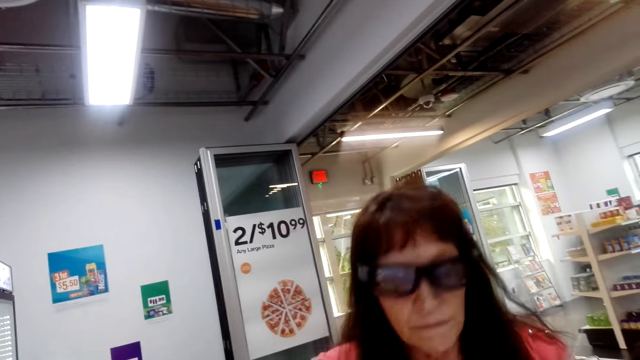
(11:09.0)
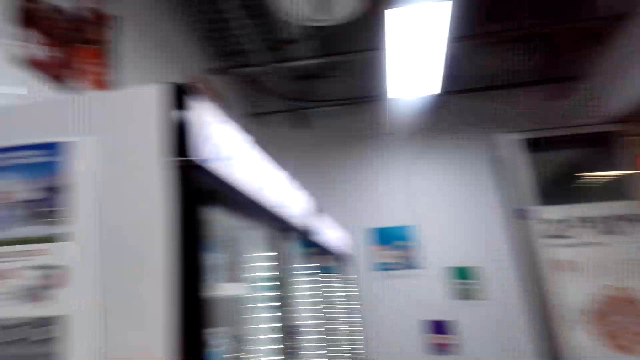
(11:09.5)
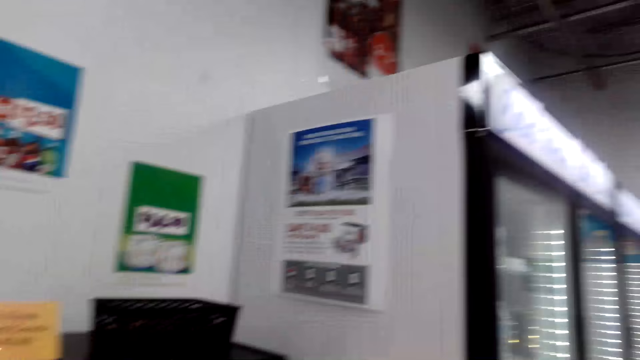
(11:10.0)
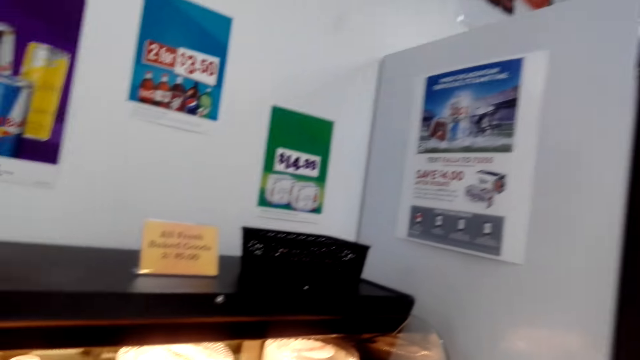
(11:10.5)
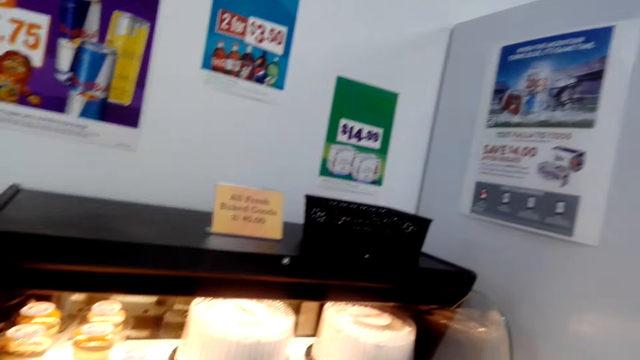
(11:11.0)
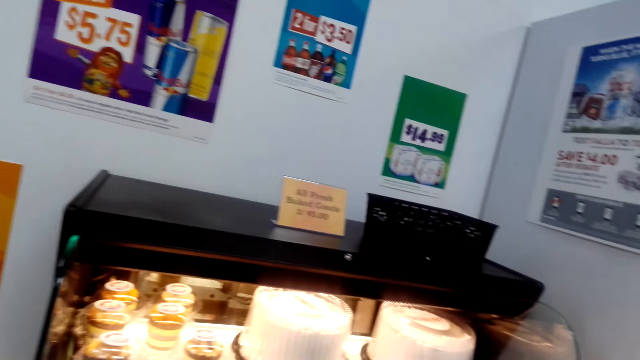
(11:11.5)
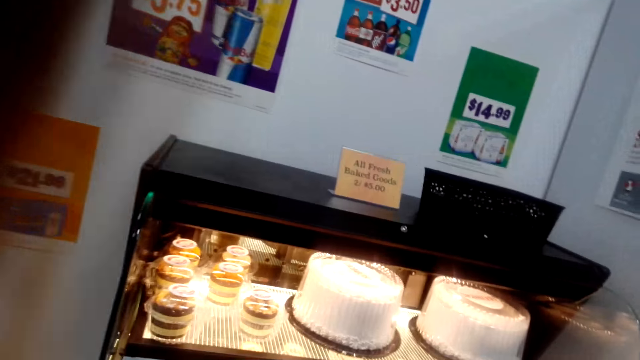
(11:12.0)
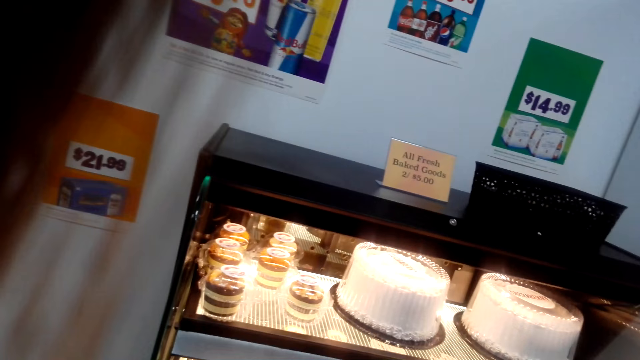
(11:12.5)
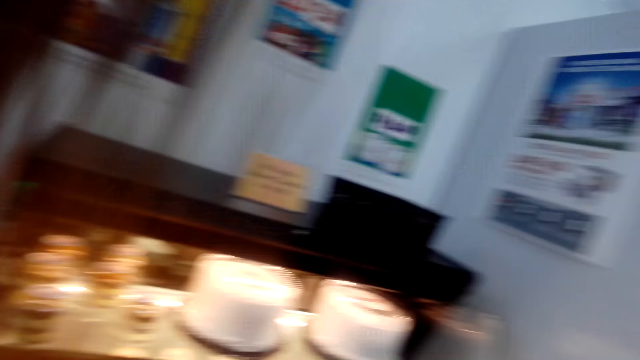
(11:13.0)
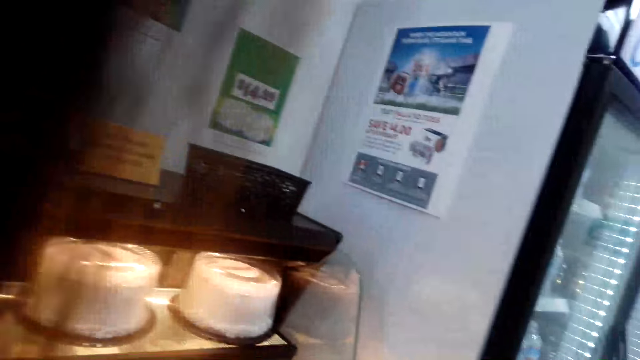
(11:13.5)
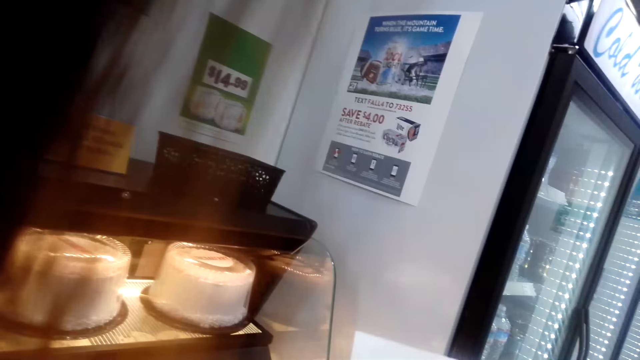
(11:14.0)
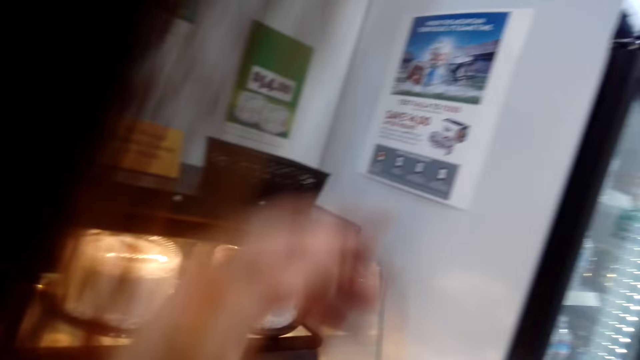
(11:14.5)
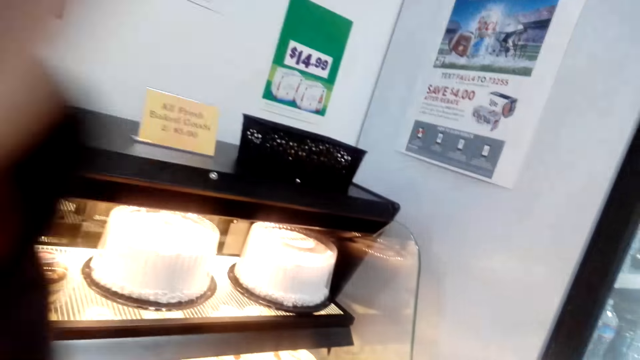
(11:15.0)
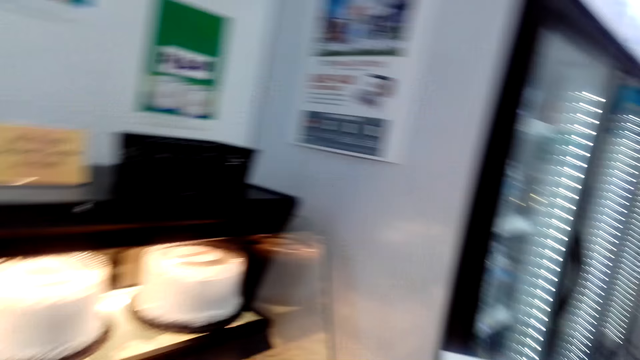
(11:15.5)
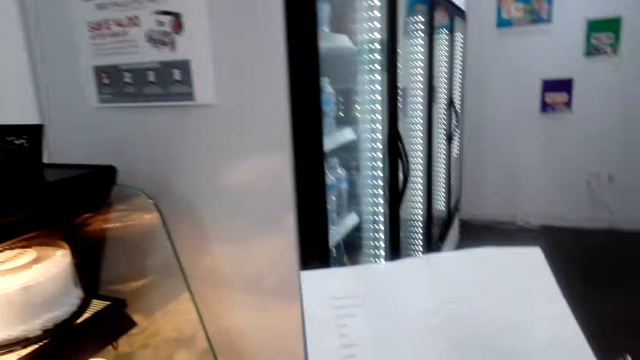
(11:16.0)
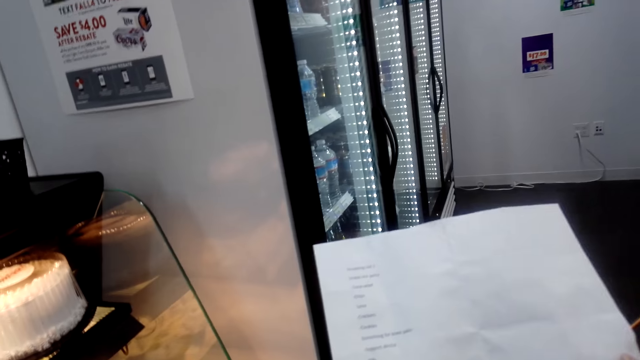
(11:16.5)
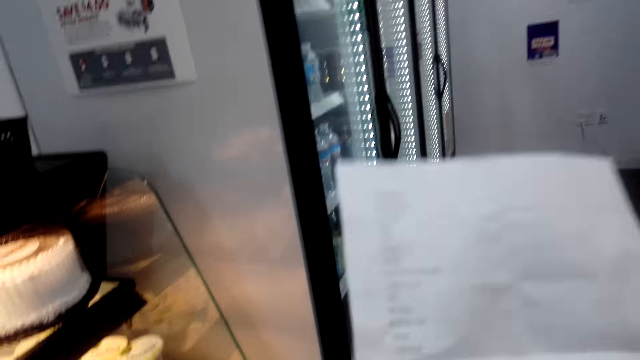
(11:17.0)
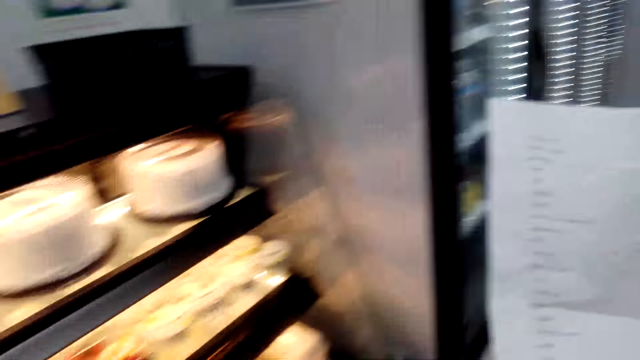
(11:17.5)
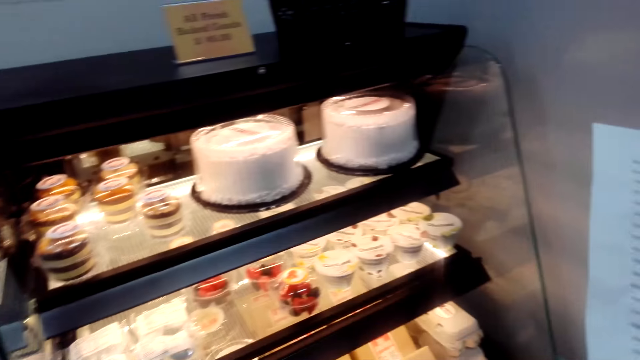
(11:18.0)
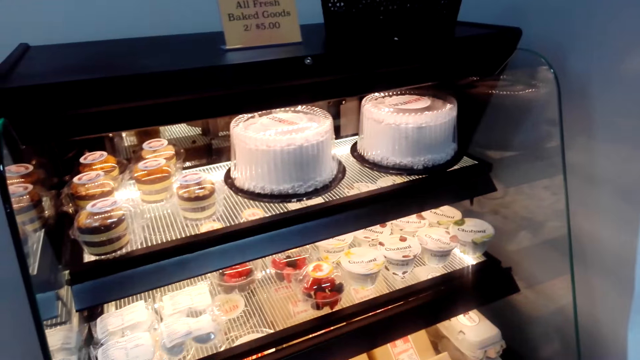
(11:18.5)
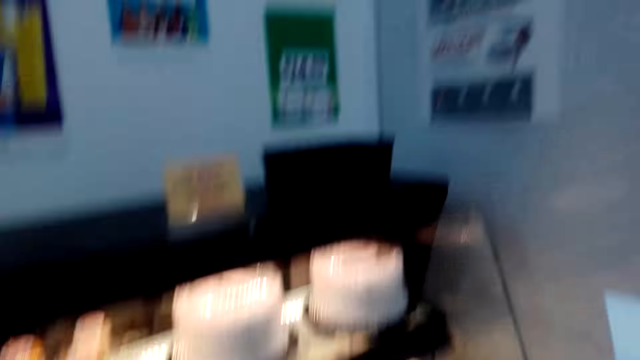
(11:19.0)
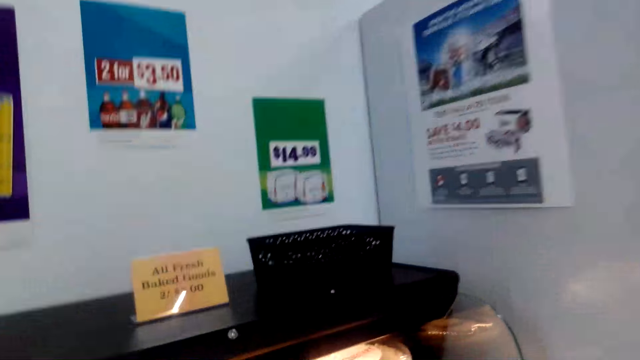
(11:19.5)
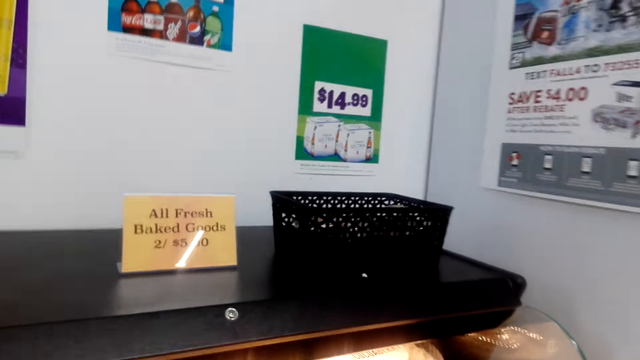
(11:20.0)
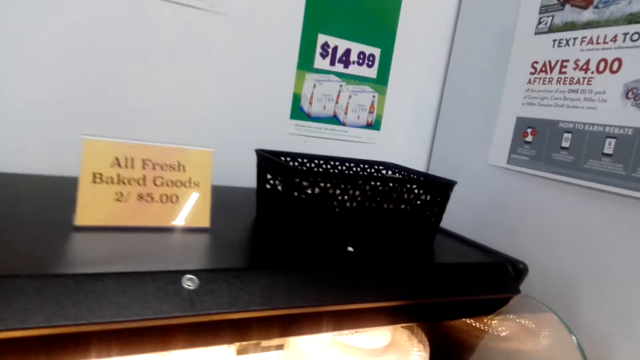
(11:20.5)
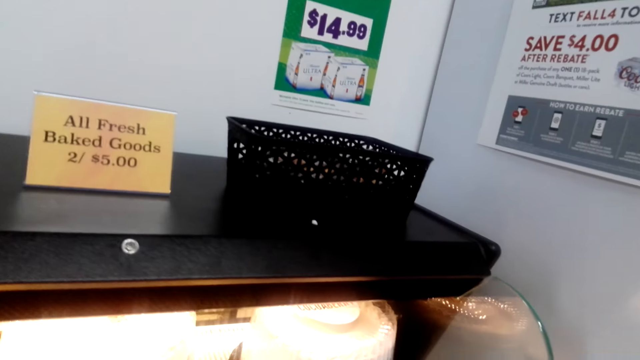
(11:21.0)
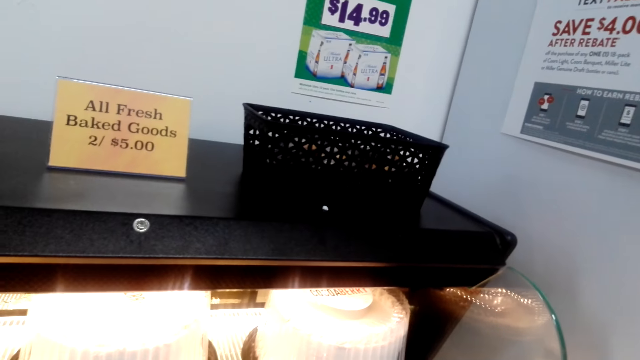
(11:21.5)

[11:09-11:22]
The camera wearer talks to a lady while she makes her hair. She looks around the shop. The lady talks. The camera wearer talks while holding her paper.

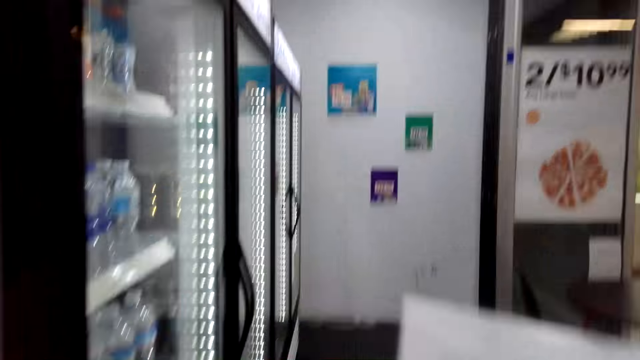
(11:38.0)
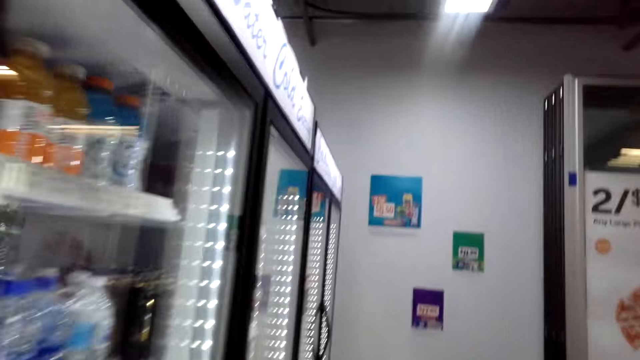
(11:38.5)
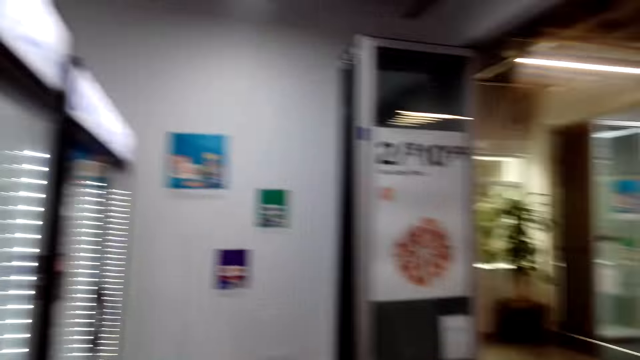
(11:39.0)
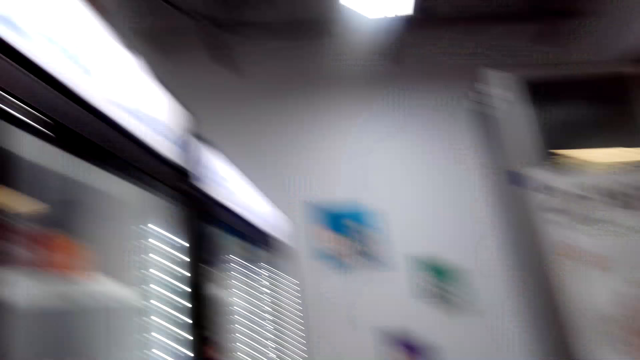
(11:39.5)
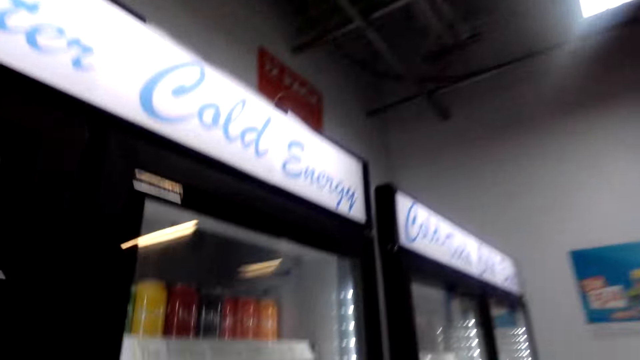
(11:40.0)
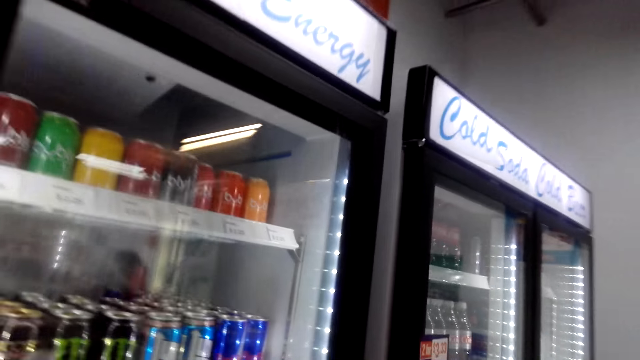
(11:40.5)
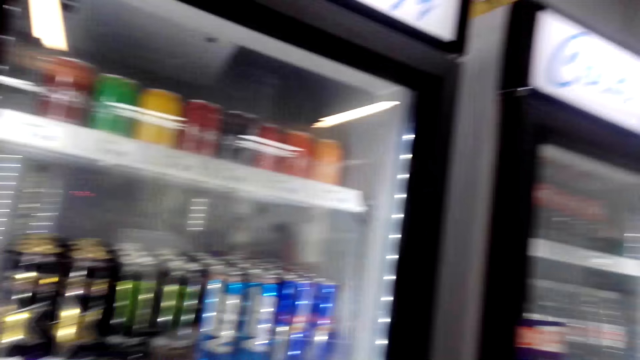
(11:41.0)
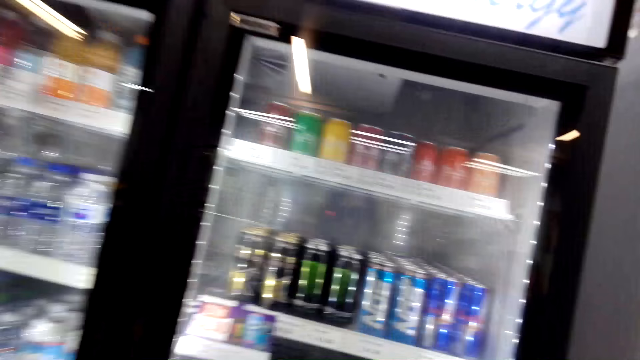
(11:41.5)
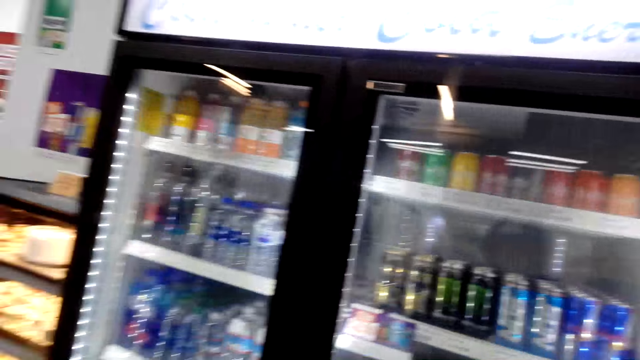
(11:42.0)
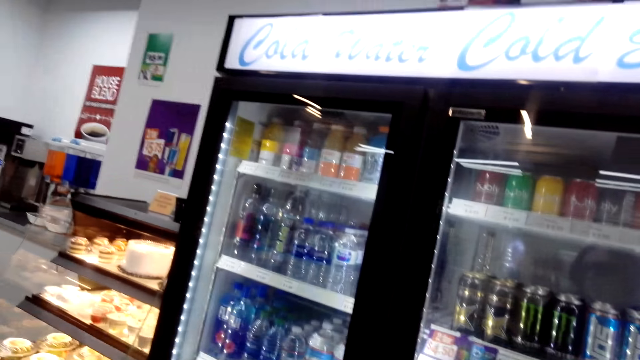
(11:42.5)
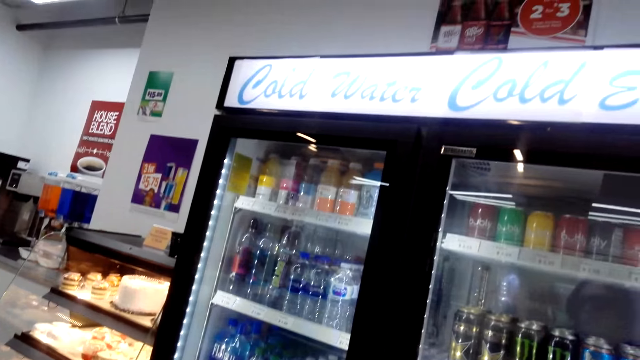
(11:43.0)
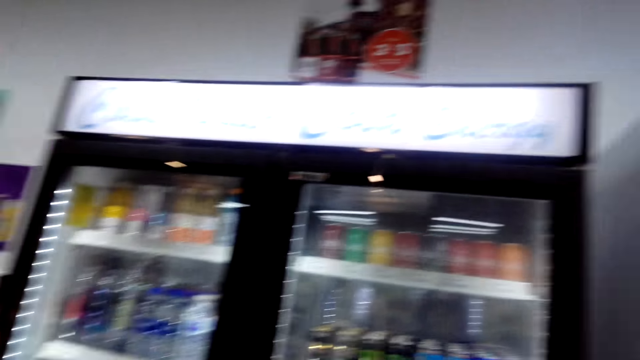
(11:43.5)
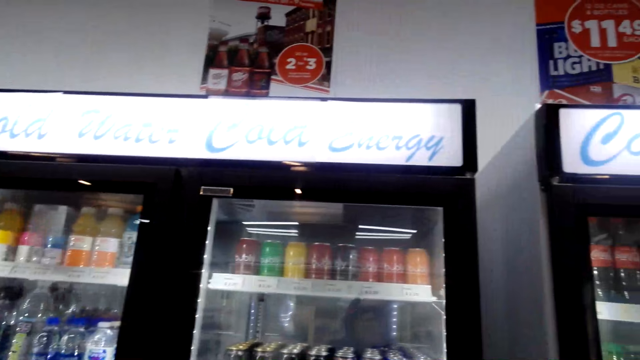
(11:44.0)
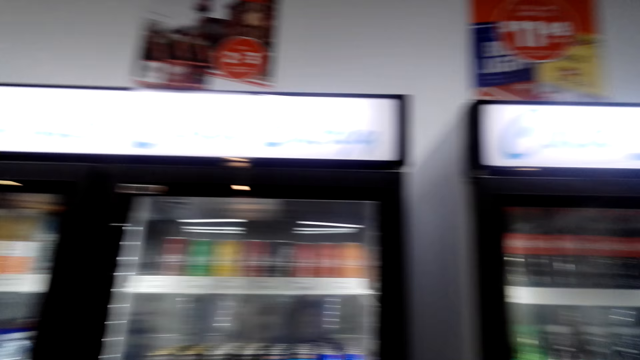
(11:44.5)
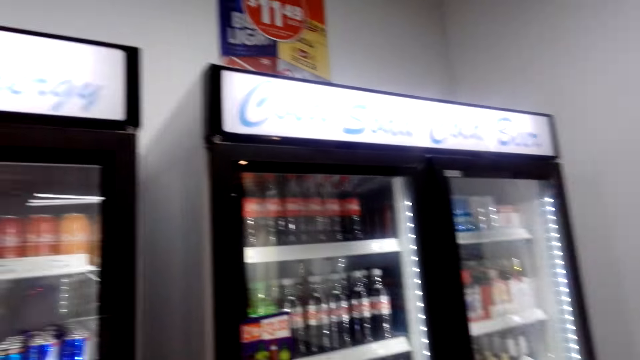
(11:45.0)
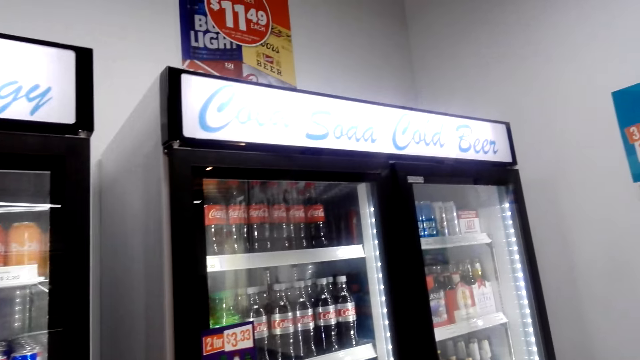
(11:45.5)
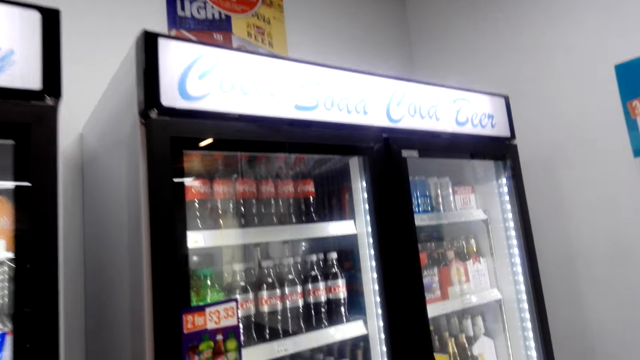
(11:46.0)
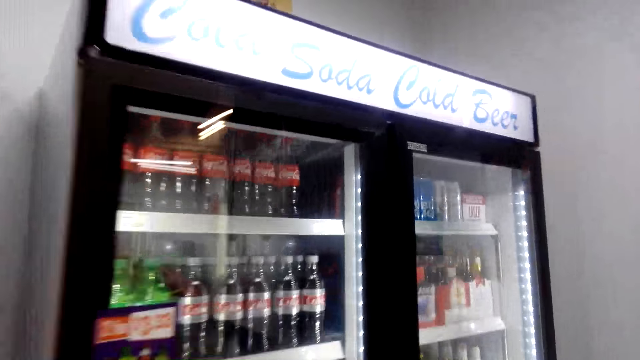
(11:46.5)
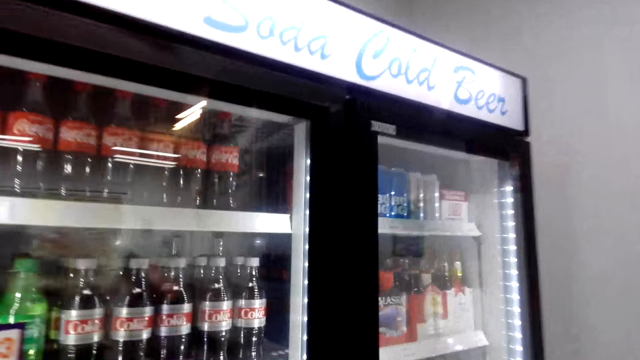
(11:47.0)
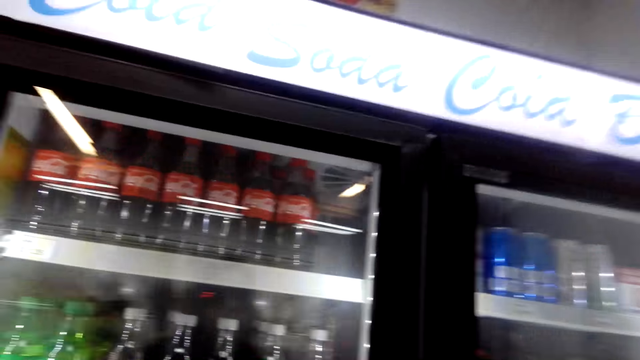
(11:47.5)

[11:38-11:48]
The camera wearer walks and talks.
